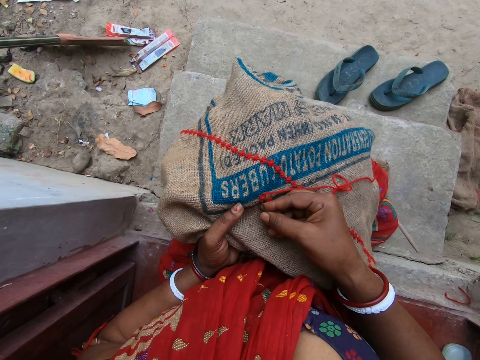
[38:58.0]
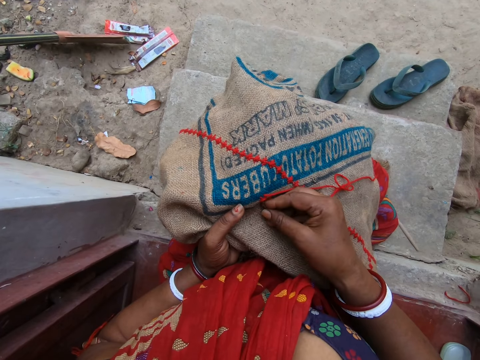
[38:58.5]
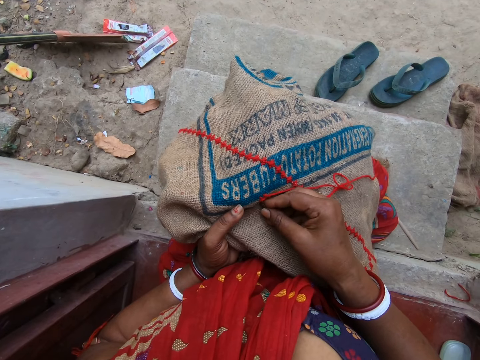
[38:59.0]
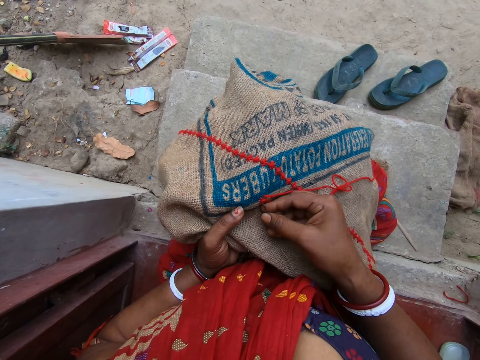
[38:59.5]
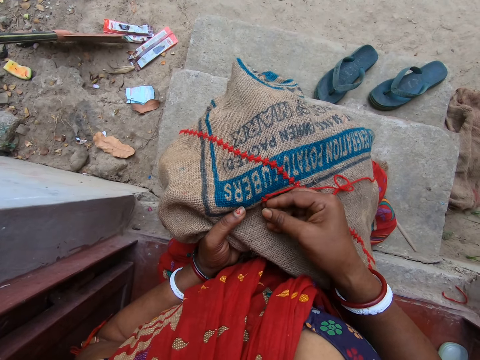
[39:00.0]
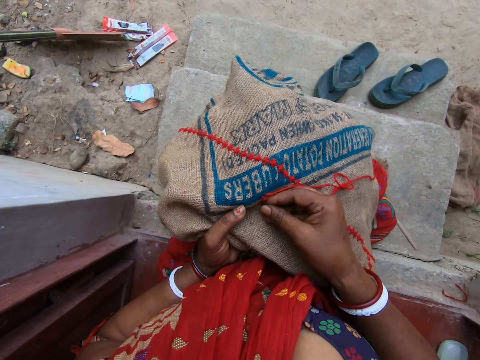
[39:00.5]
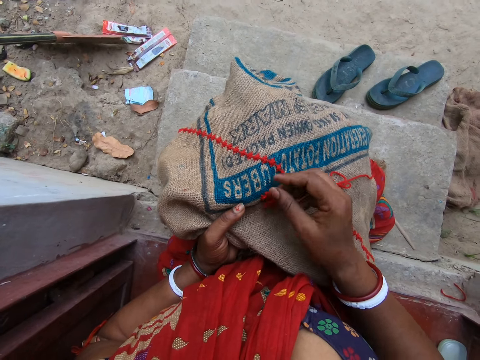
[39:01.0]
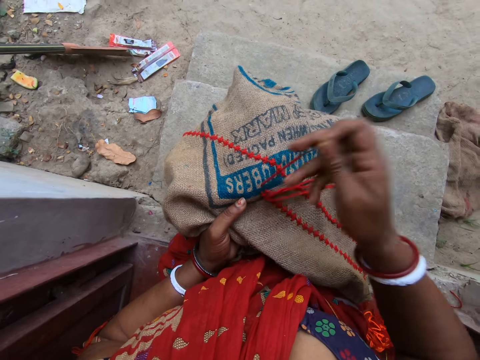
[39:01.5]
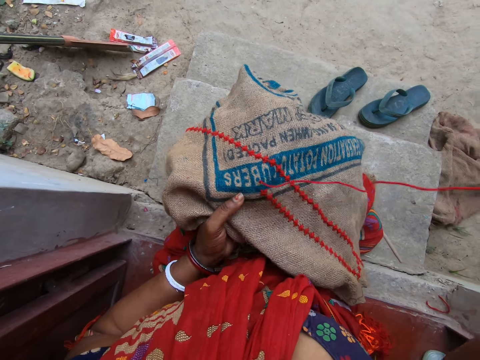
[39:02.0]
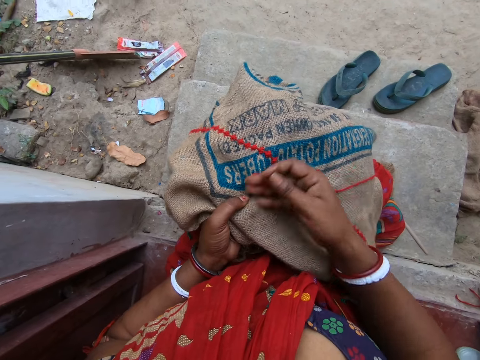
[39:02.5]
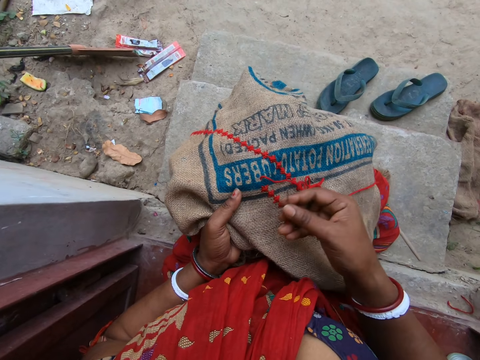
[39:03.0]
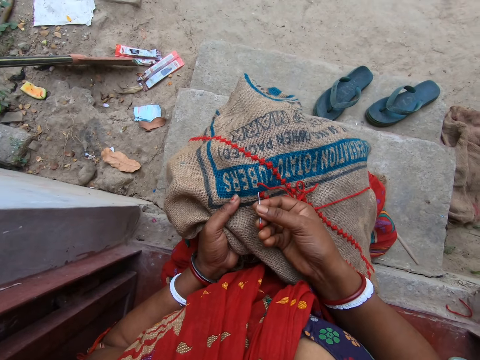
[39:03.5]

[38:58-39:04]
The camera wearer inserts the needle in her right hand in the jute sack on her lap. She pulls the needle from the jute sack on her lap with her right hand. She moves the wool thread on the jute sack on her lap with her right hand.
